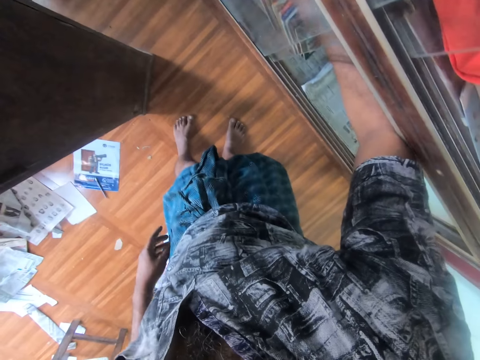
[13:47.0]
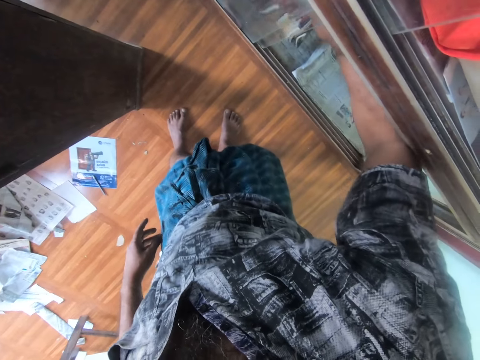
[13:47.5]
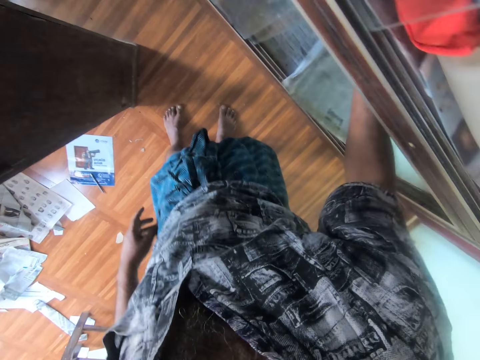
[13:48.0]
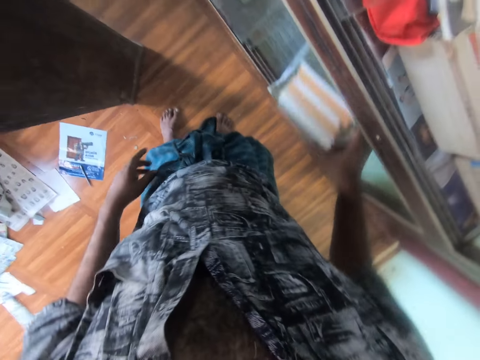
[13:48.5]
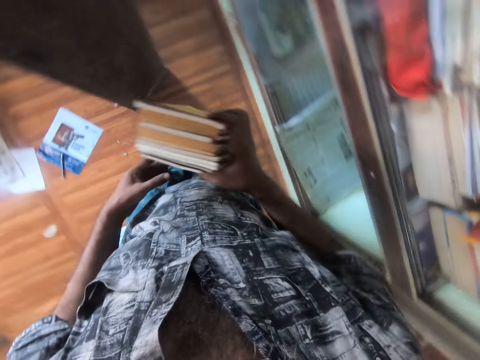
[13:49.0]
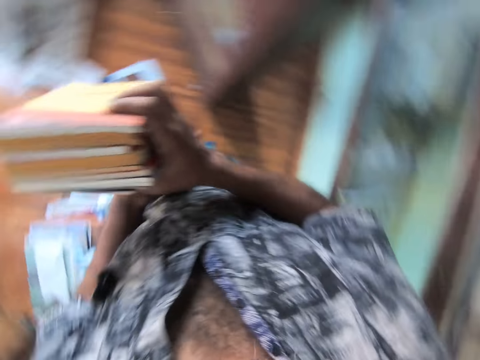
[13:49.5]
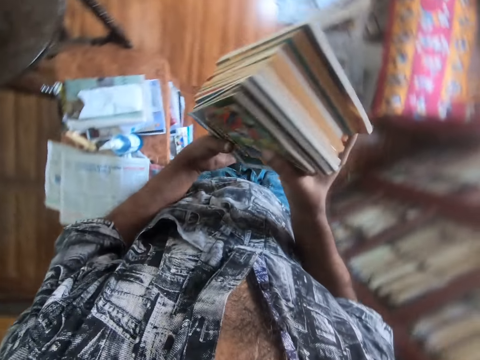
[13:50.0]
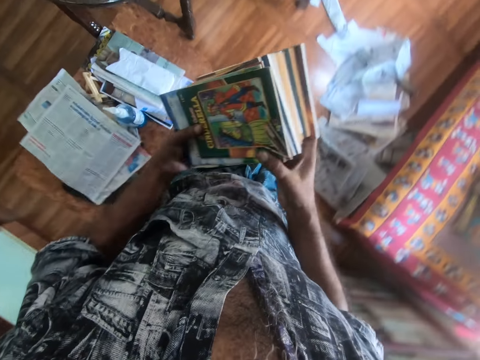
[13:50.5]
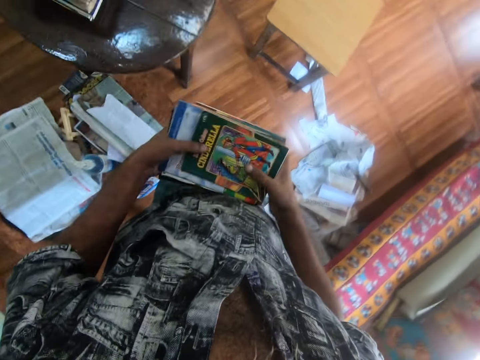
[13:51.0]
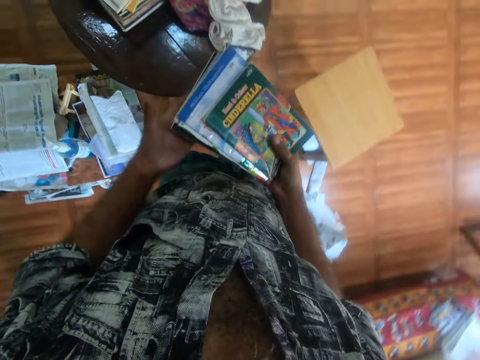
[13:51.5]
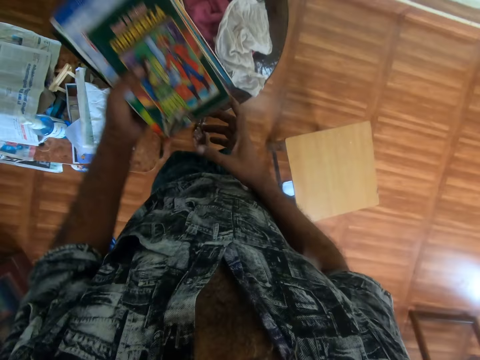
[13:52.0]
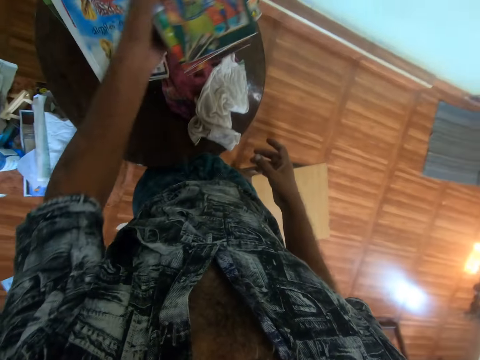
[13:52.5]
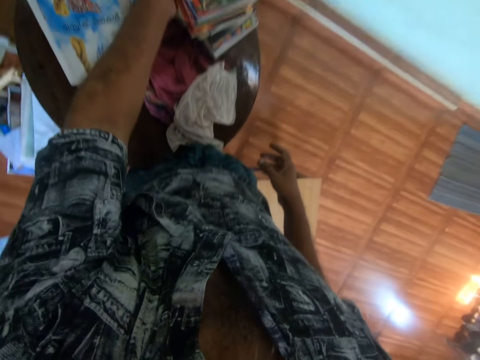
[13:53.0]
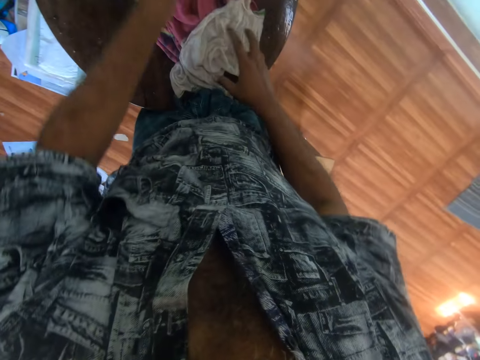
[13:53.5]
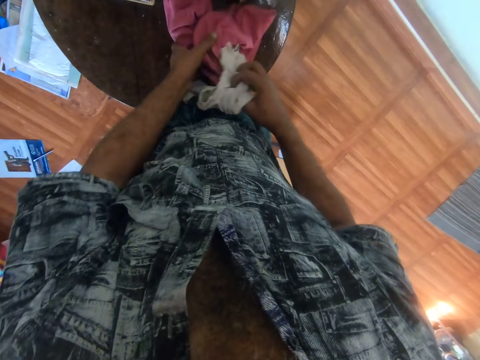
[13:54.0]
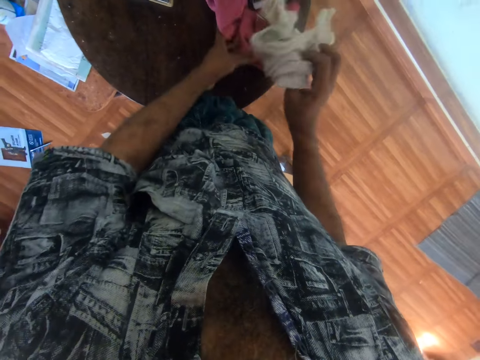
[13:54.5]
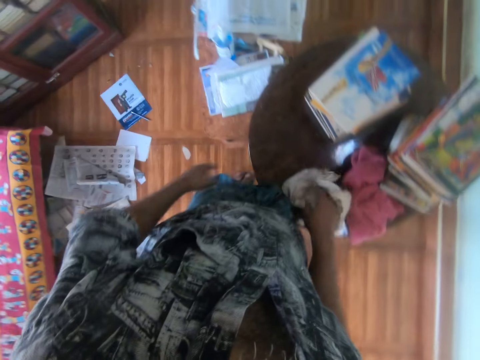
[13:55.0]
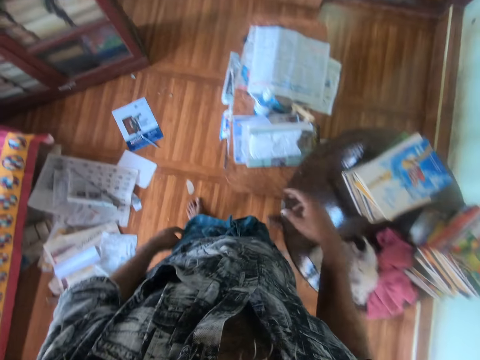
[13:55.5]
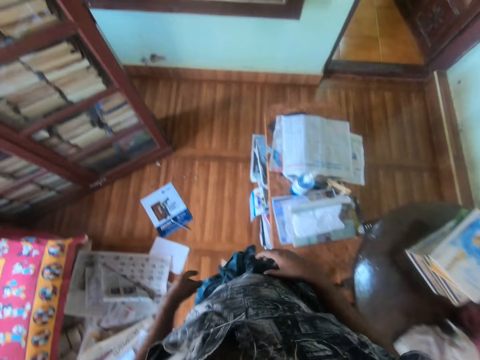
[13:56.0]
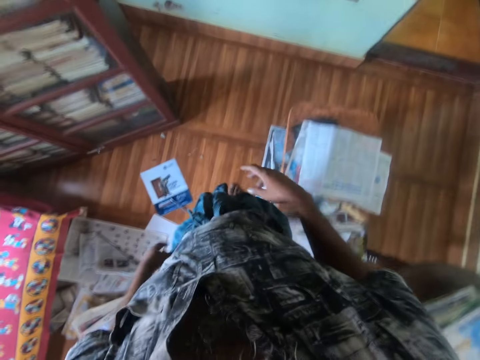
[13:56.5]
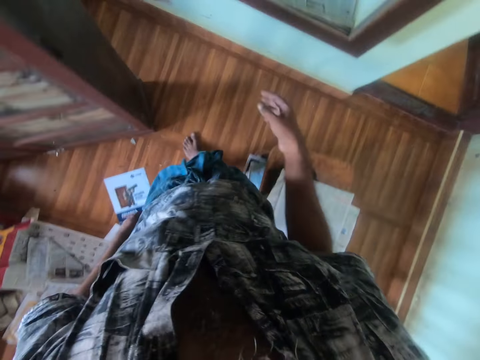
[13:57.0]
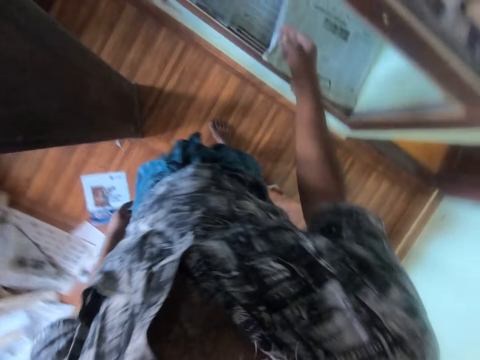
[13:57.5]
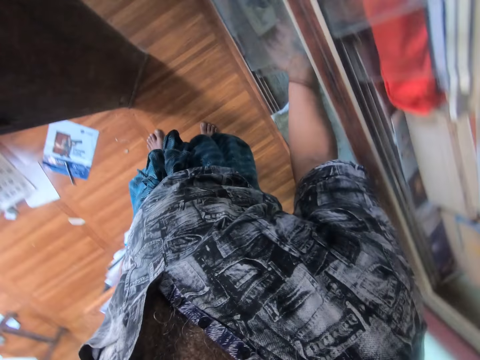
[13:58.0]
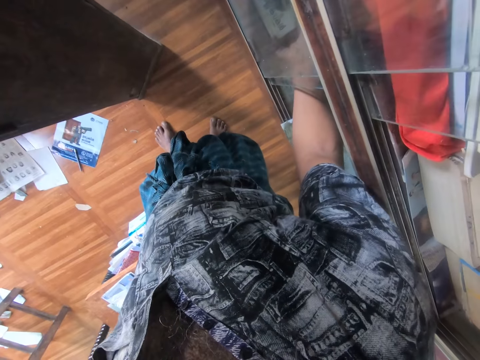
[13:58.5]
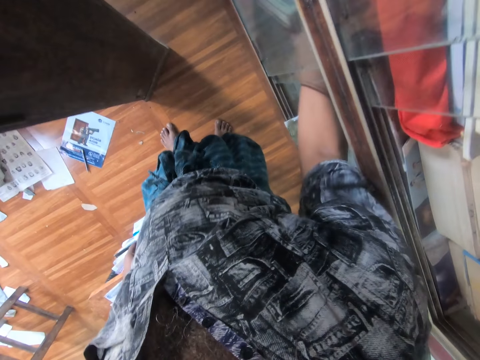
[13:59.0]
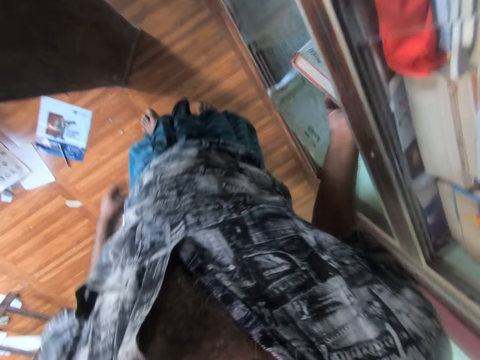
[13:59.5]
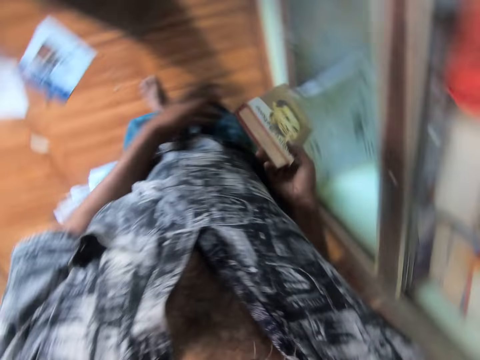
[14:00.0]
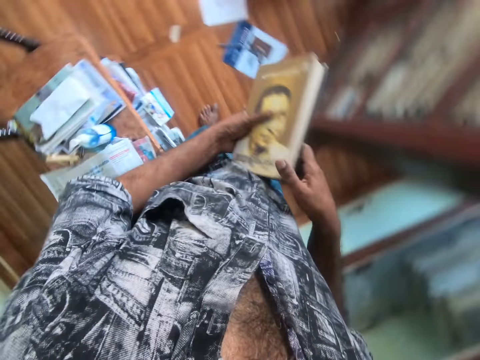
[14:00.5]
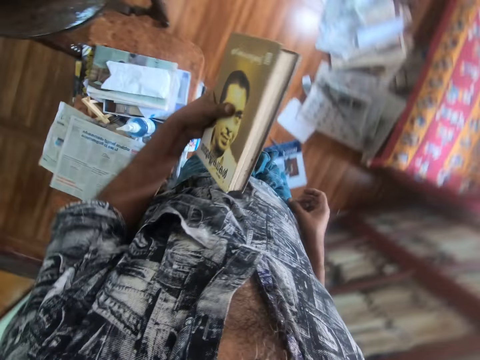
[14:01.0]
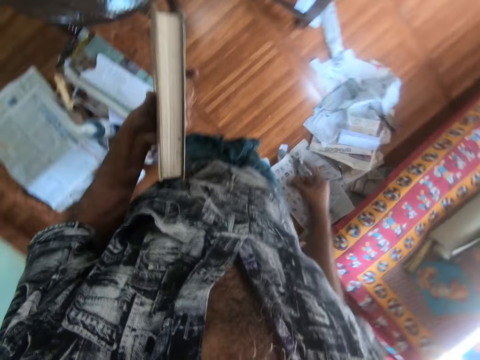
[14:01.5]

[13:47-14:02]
The camera wearer picks up books from the shelf. They place the books on other books on the table. They touch the cloths. They pick up towels on the table. They return the towels on the table. They walk in the room. They pick up a book from the shelf.

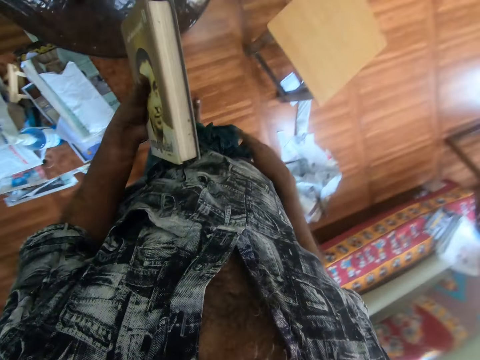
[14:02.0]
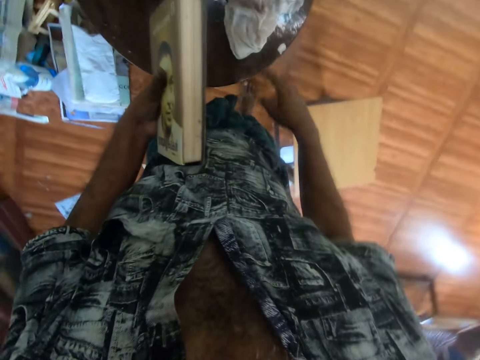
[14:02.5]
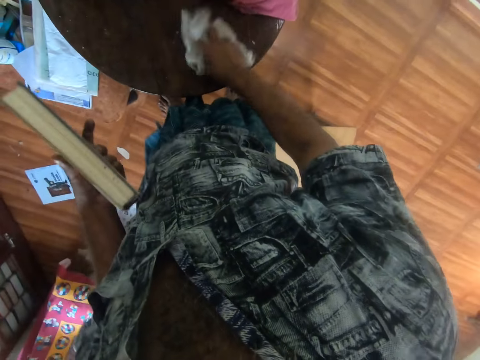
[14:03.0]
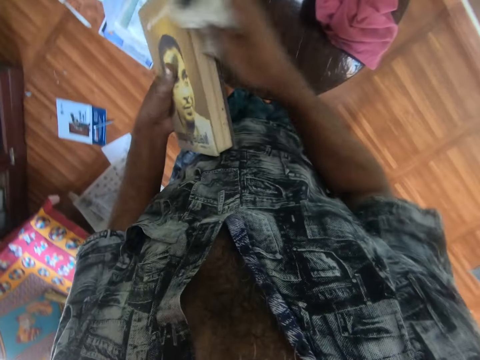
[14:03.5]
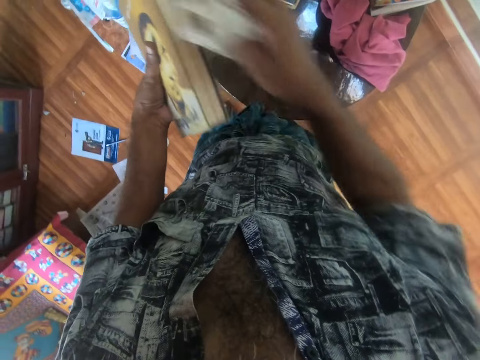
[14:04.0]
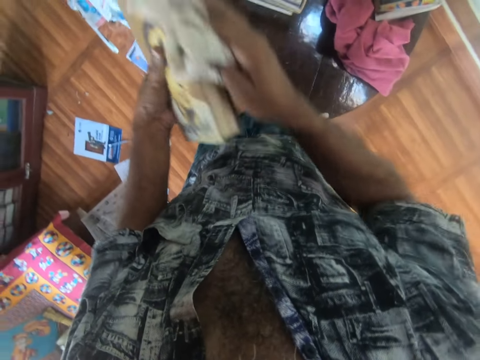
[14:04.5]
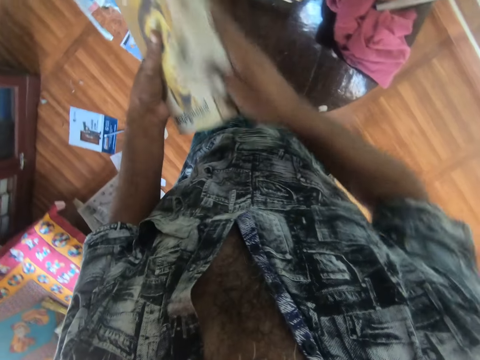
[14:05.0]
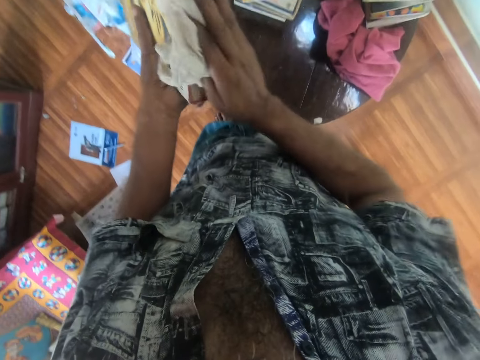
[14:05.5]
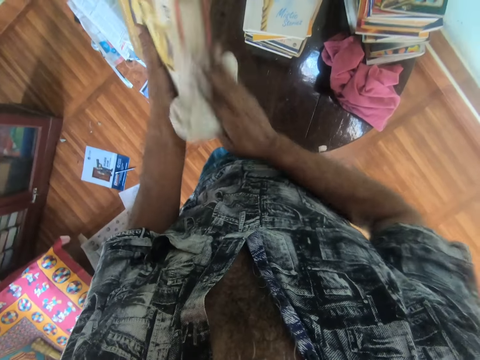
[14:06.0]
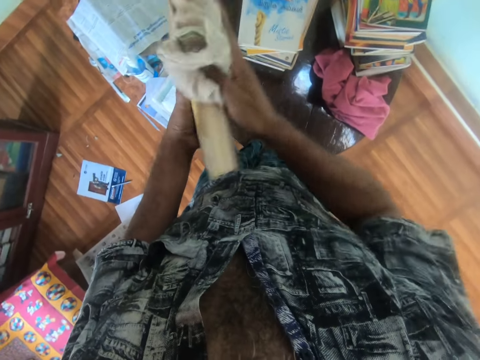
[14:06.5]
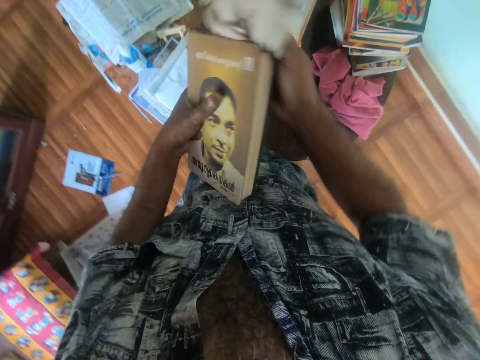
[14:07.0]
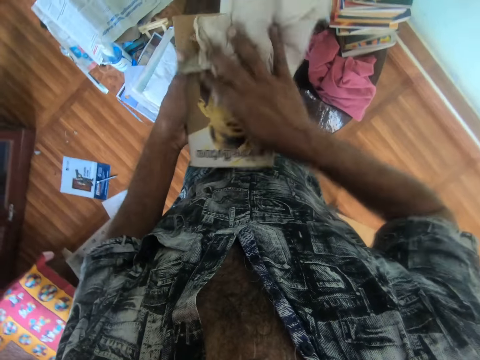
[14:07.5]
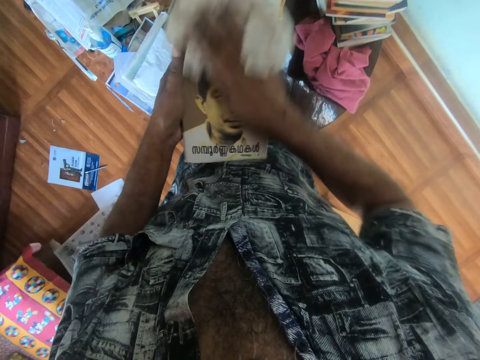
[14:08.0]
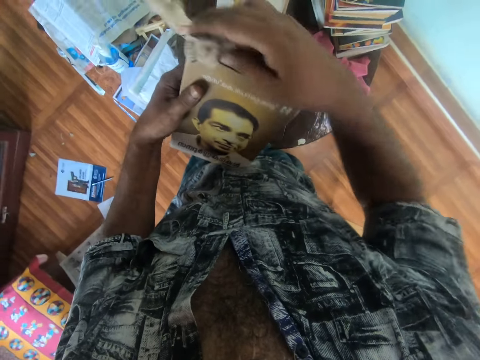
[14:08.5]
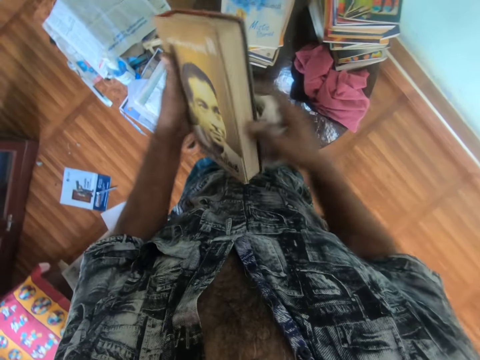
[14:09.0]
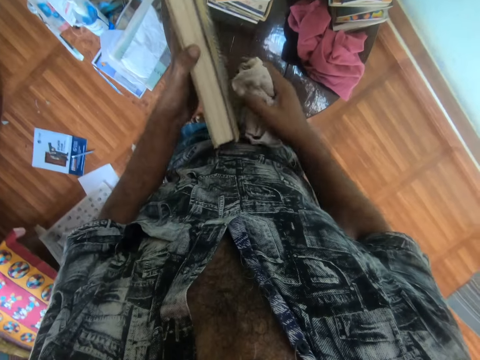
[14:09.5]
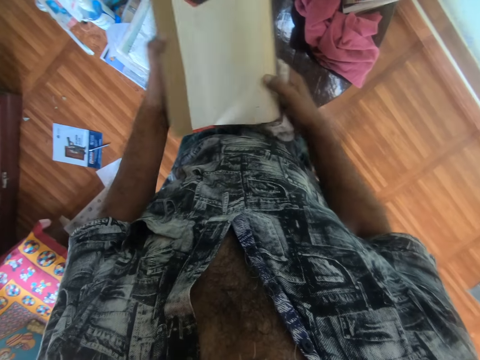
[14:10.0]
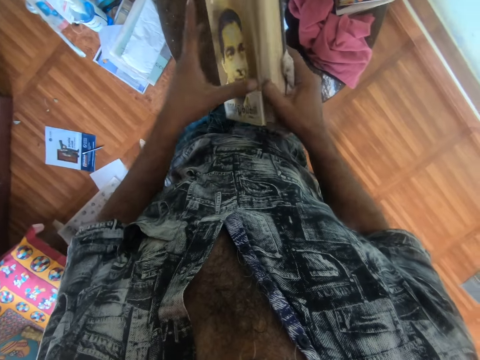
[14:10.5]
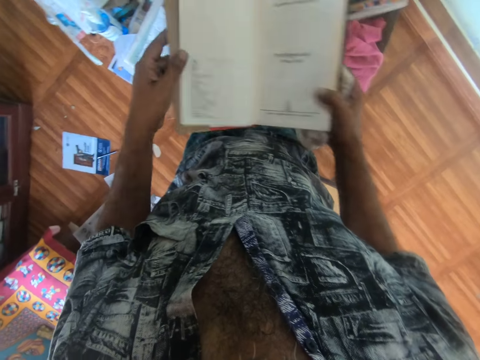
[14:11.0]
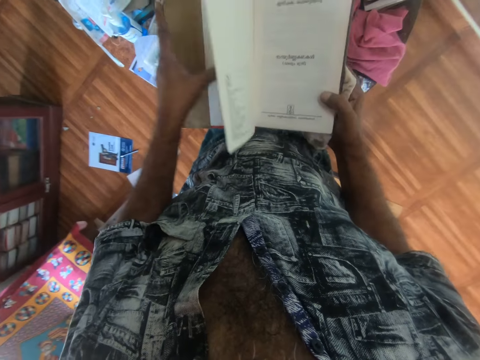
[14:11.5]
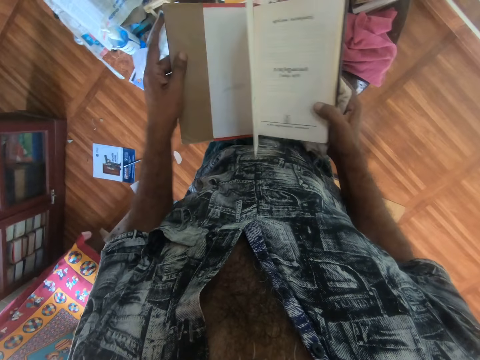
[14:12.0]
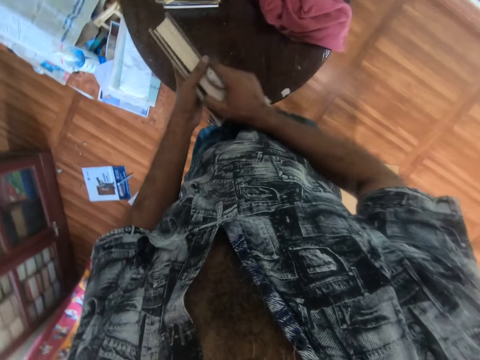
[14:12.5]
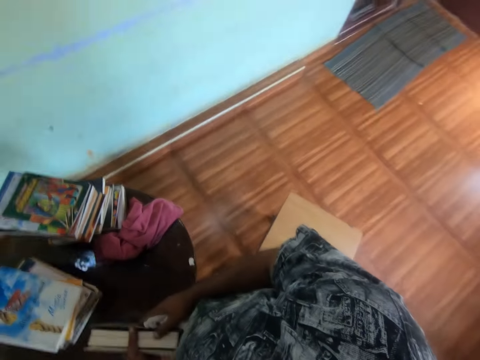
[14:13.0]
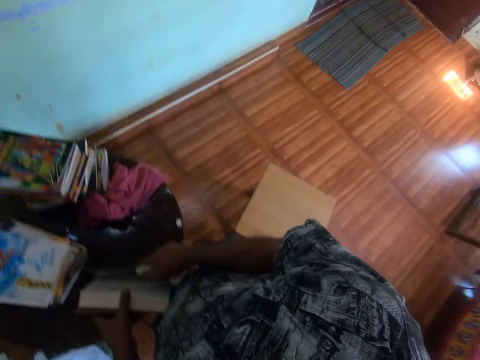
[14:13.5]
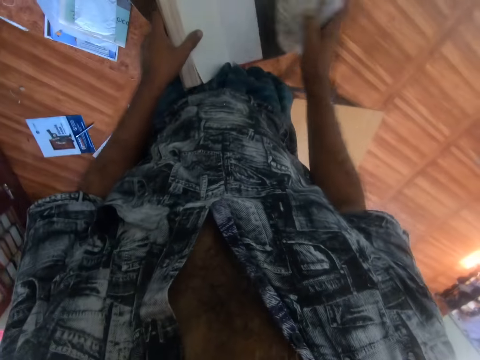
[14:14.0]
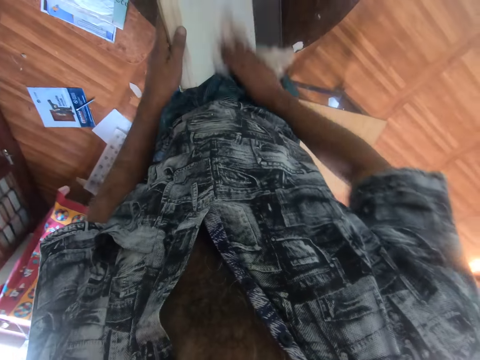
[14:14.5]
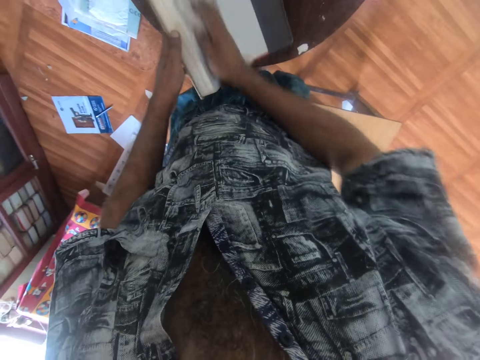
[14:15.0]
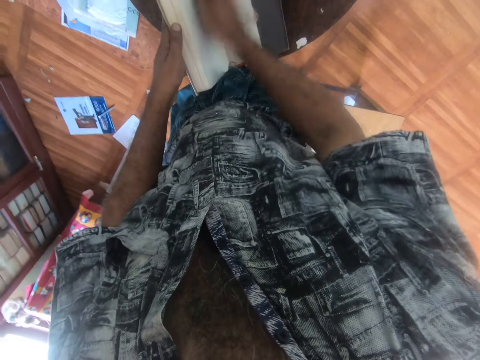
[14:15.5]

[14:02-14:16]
The camera wearer picks up a towel from the table. They wipe the book with the towel. They open the book. They look around. They wipe the book with the towel.
